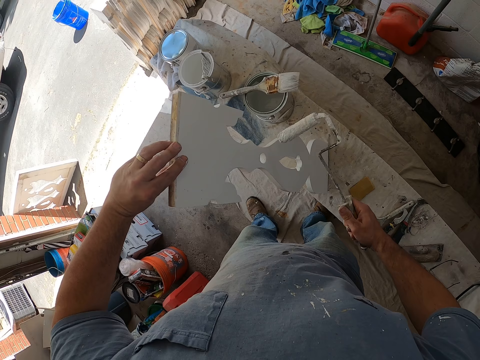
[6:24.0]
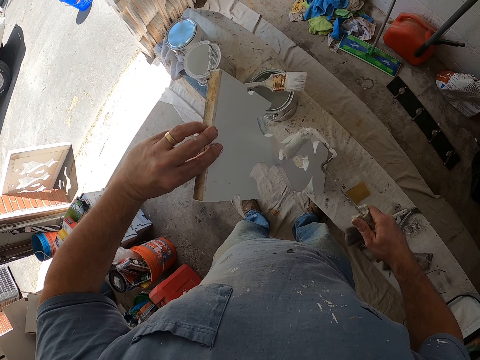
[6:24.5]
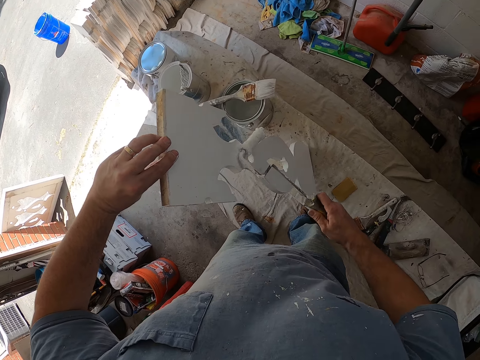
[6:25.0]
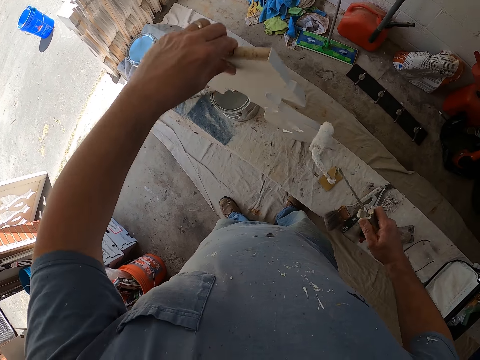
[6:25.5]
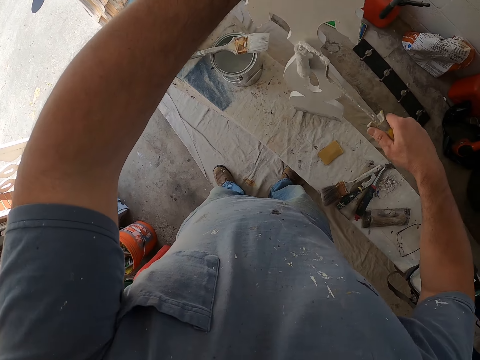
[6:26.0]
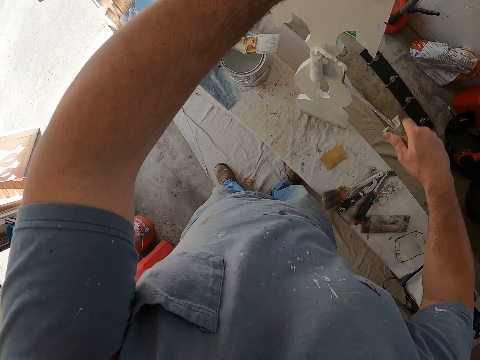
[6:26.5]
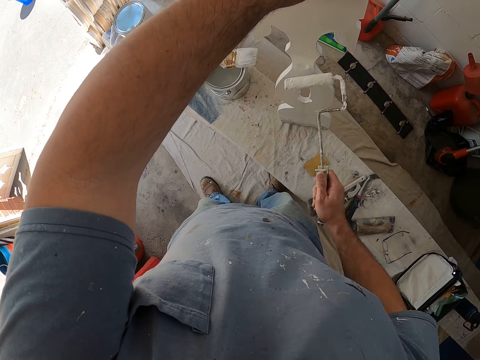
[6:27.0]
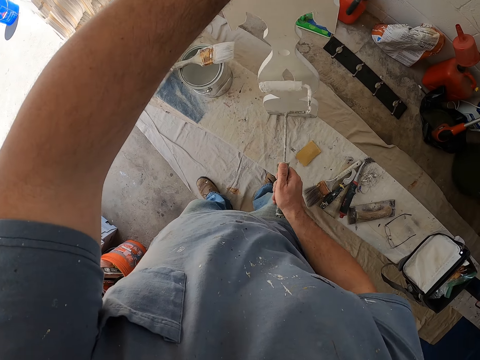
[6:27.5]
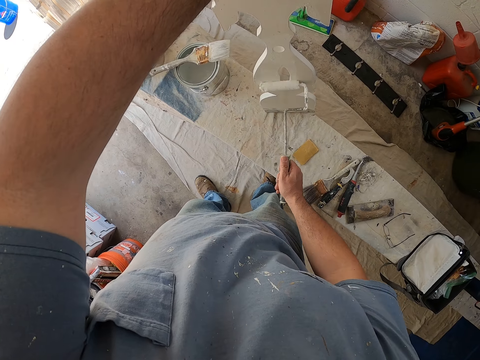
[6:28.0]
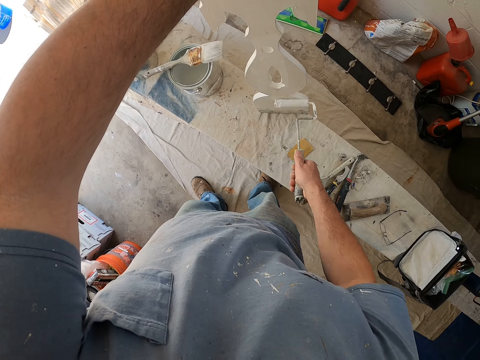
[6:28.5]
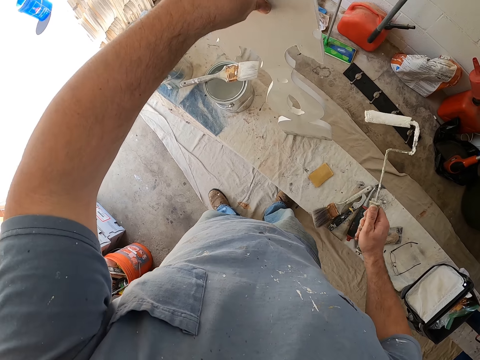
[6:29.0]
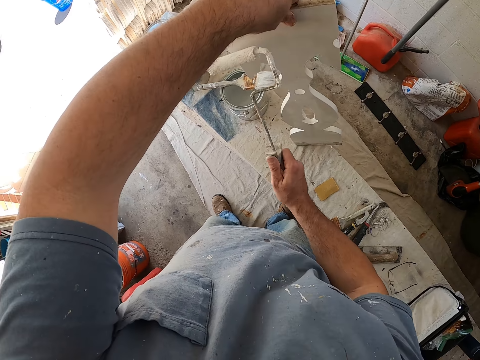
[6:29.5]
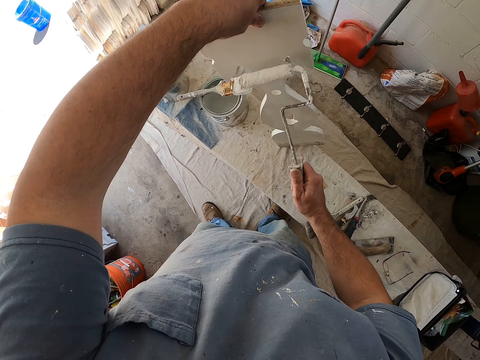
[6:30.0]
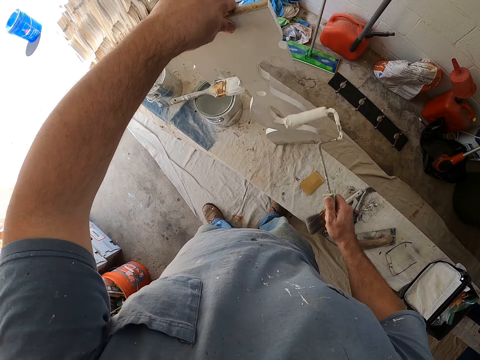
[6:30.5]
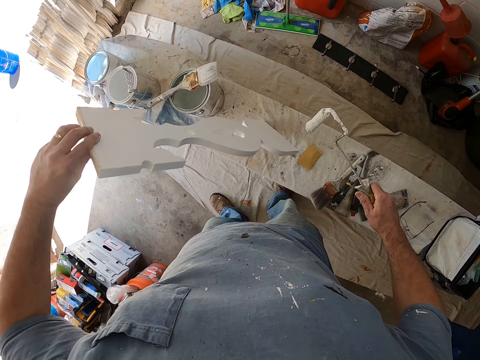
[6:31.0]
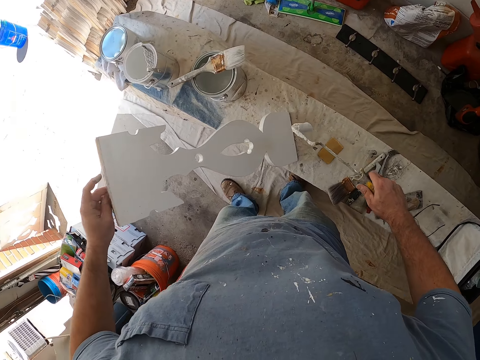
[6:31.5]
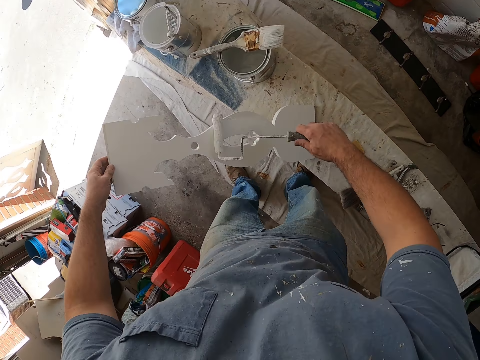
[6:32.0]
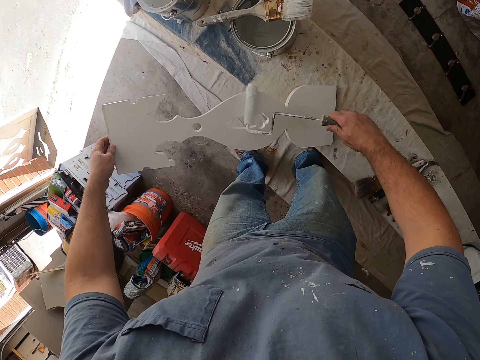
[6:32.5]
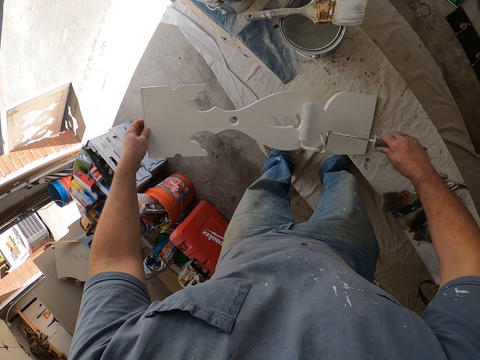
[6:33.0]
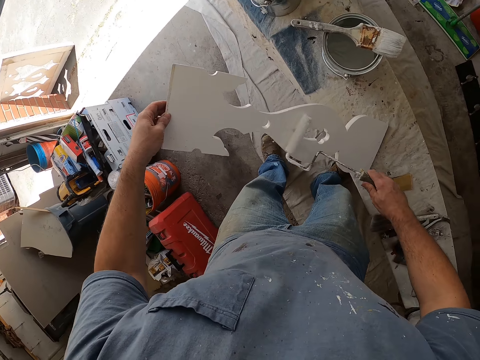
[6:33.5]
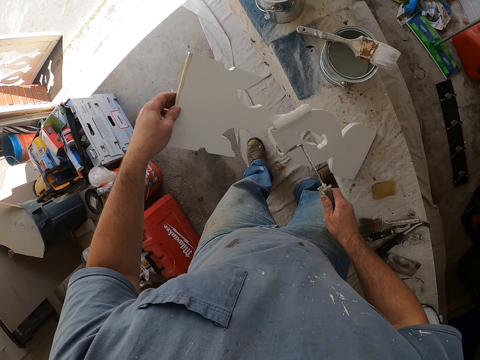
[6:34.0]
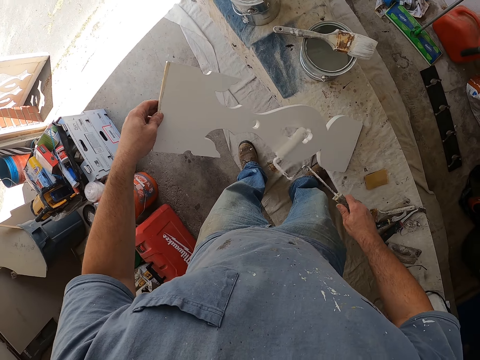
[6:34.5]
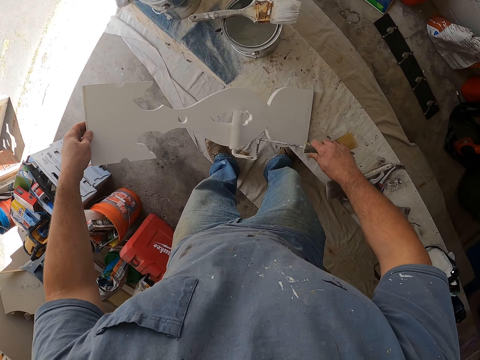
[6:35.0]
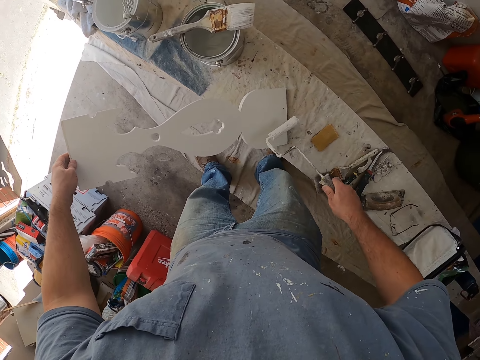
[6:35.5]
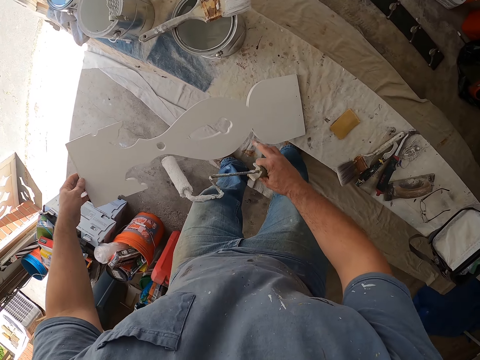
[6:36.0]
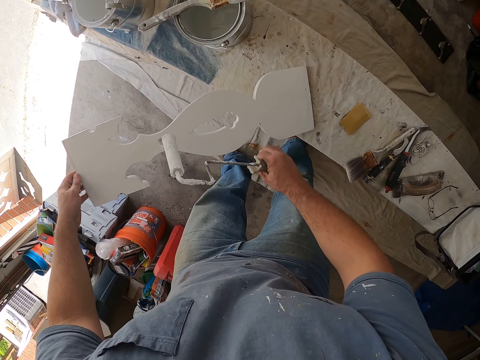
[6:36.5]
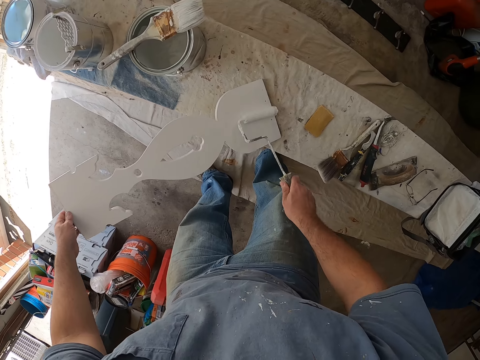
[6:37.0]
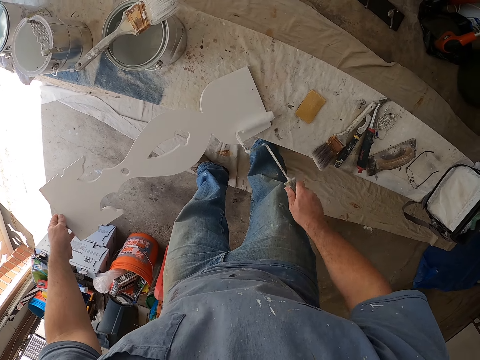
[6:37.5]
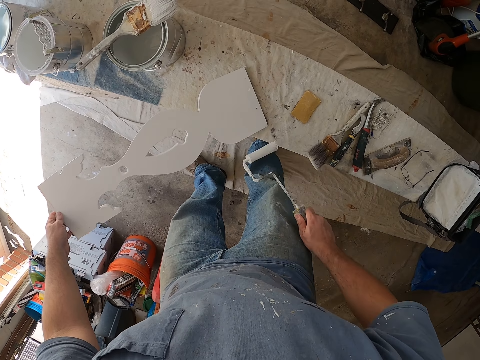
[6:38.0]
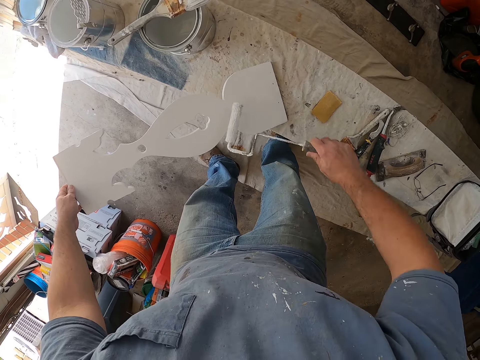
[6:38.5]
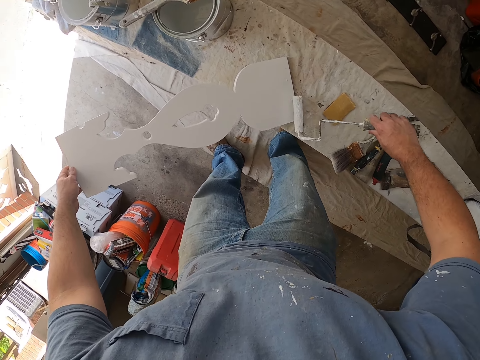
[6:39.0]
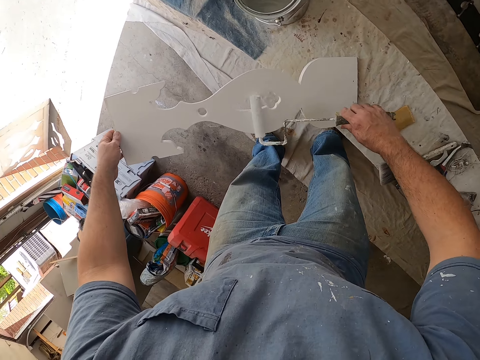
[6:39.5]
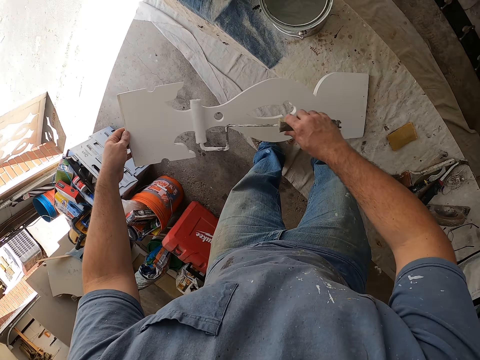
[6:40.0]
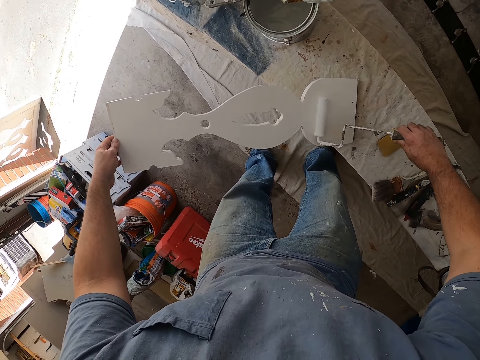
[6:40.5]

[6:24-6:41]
The camera wearer turns the wooden frame with his left hand. He paints the wooden frame white with the roller. He turns the wooden frame with his left hand. He paints the wooden frame white with the roller. He cleans the wooden frame with his right finger. He paints the wooden frame white with the roller.

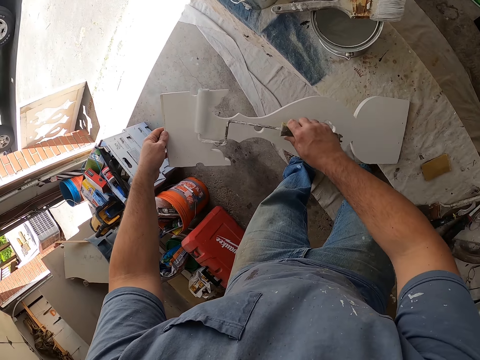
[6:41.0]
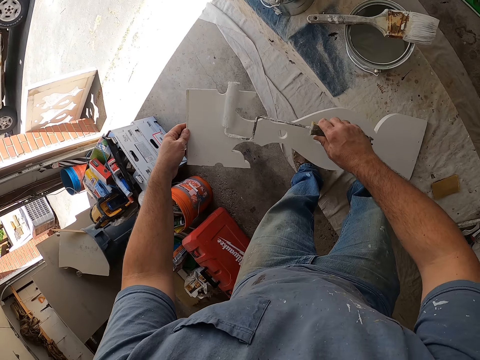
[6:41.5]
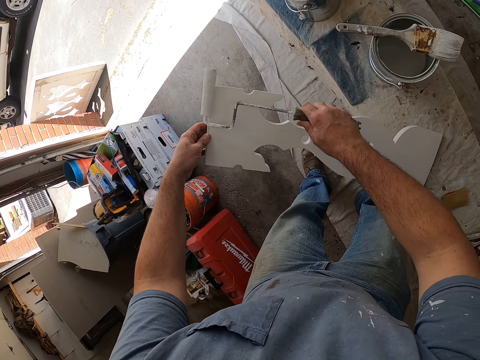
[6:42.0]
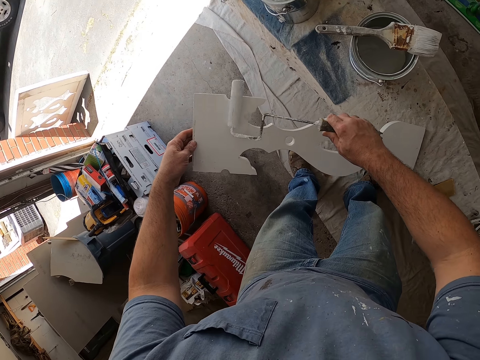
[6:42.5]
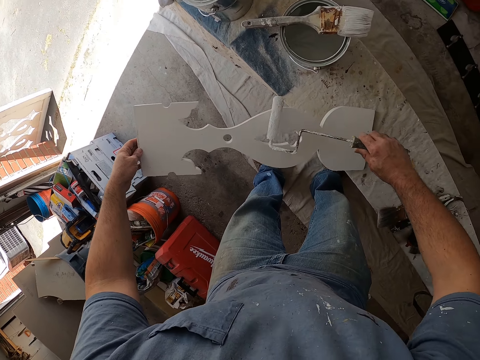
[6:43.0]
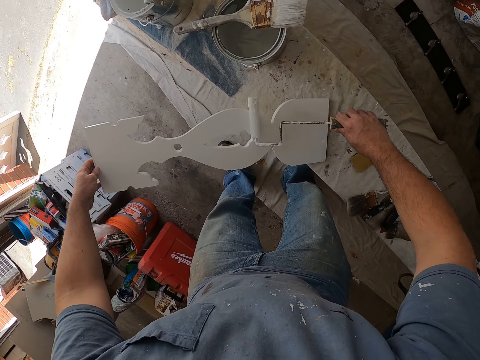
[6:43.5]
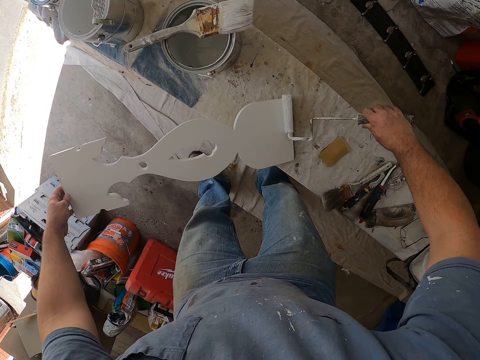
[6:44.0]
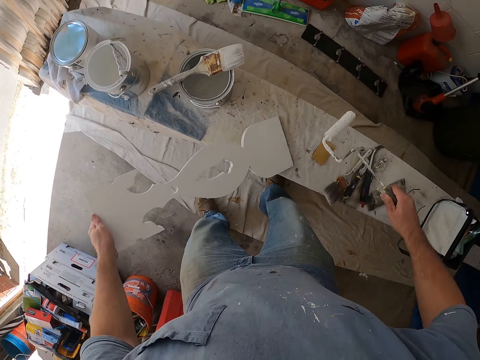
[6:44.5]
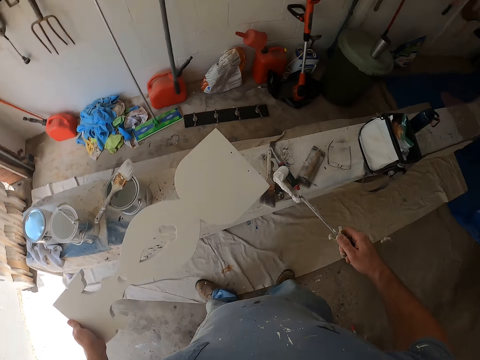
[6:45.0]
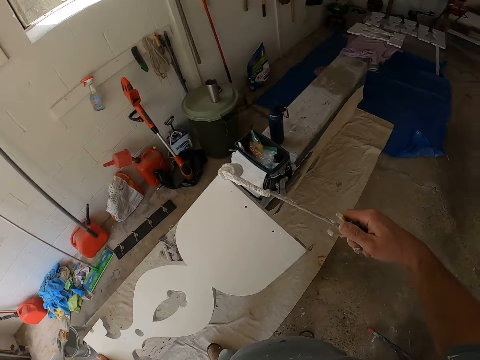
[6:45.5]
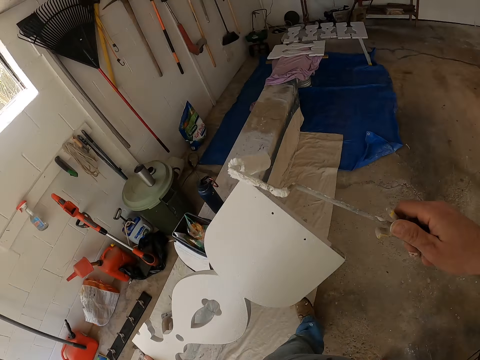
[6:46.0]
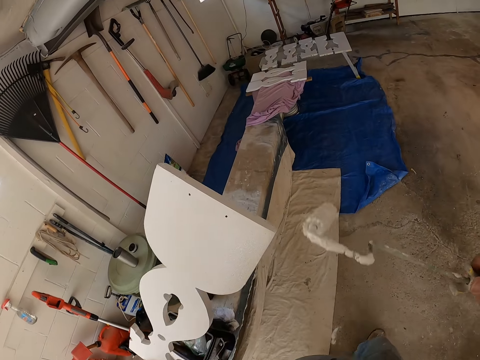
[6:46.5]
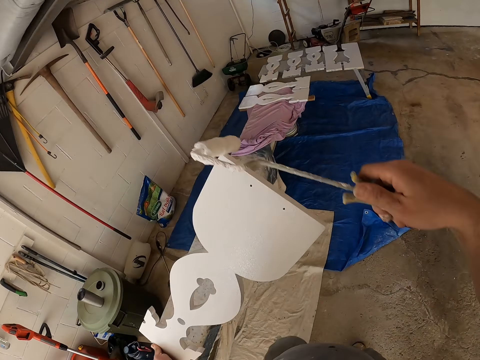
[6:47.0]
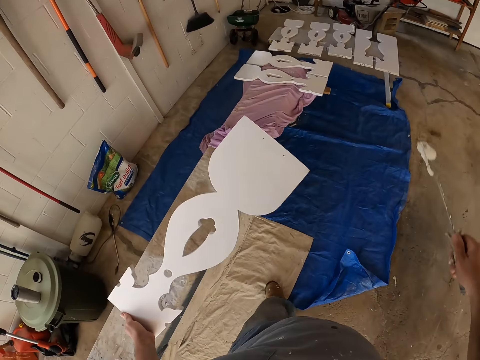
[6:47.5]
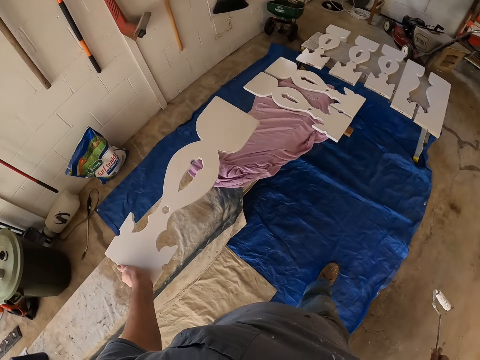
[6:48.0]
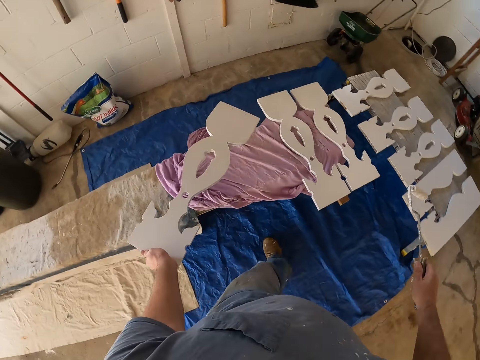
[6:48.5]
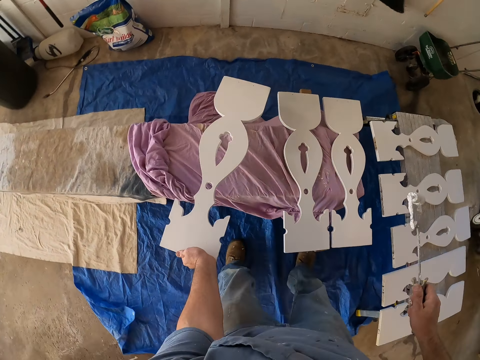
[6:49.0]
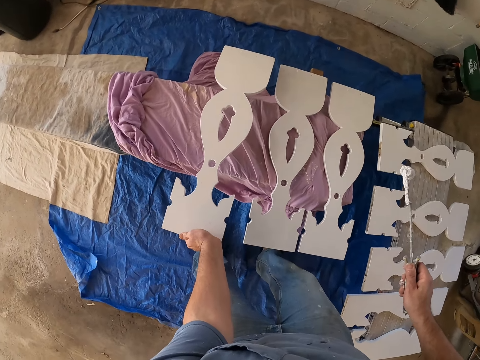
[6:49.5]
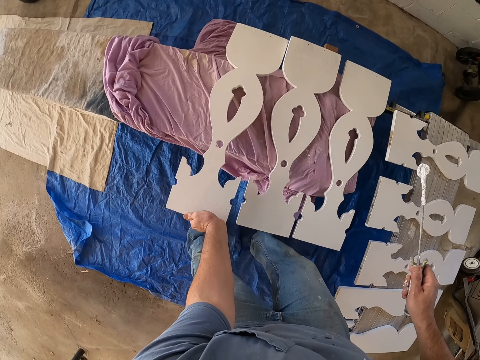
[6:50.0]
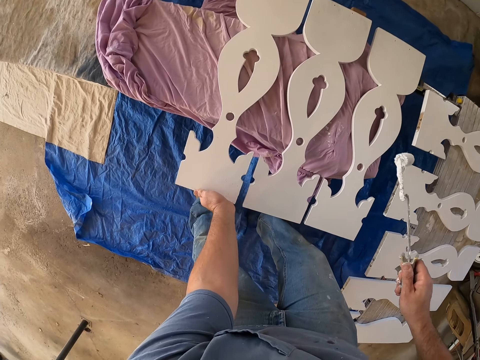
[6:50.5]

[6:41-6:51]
The camera wearer removes the roller from the wooden frame. They lift up the wooden frame from the workbench. They paint the wooden frame white with the roller. They move from the workbench with the wooden frame. They paint the wood. They drop the wooden frame on the workbench.
